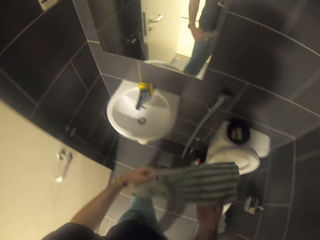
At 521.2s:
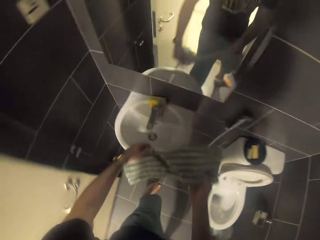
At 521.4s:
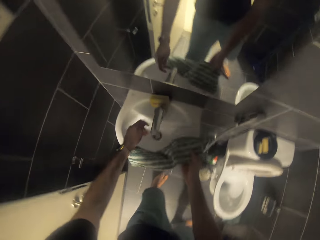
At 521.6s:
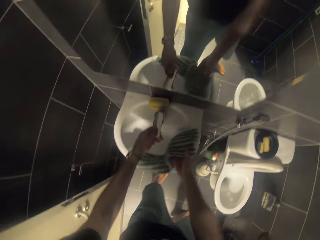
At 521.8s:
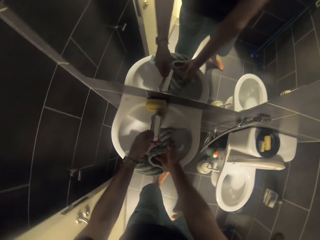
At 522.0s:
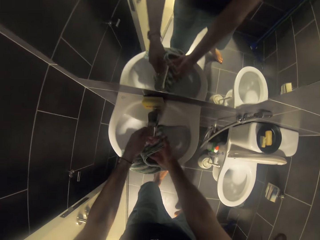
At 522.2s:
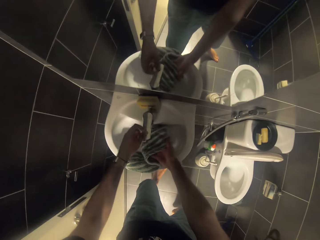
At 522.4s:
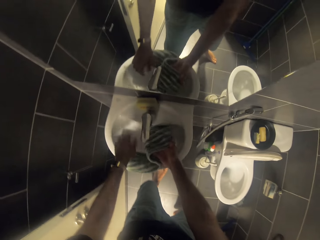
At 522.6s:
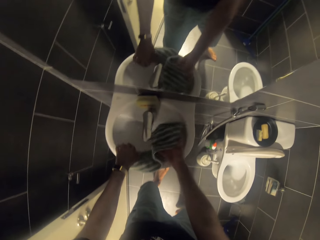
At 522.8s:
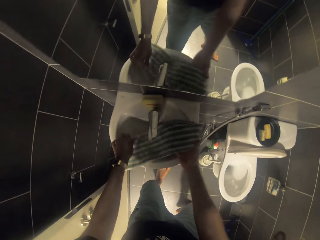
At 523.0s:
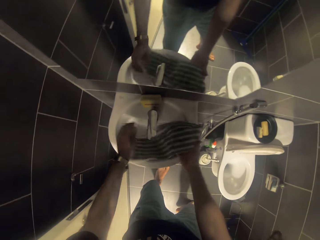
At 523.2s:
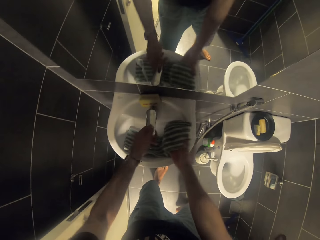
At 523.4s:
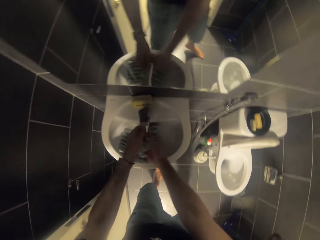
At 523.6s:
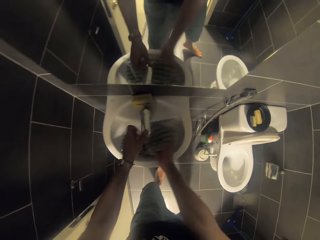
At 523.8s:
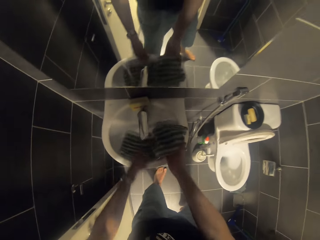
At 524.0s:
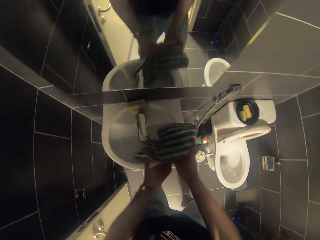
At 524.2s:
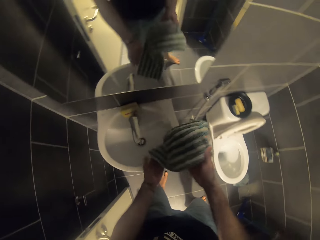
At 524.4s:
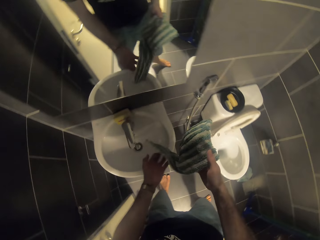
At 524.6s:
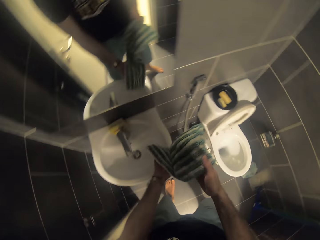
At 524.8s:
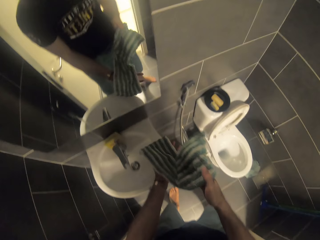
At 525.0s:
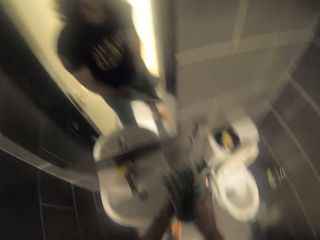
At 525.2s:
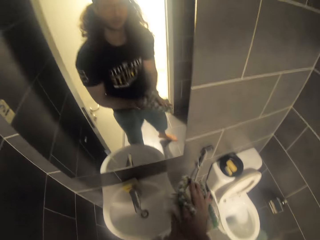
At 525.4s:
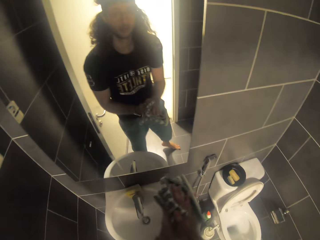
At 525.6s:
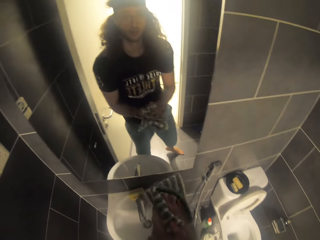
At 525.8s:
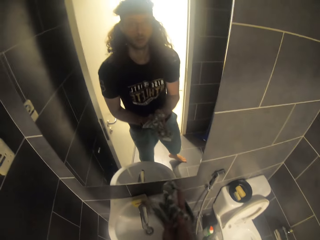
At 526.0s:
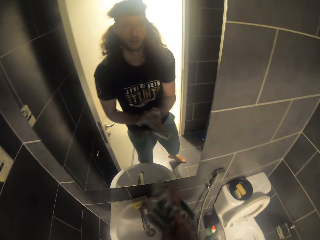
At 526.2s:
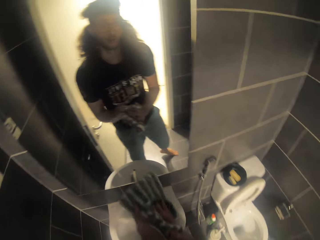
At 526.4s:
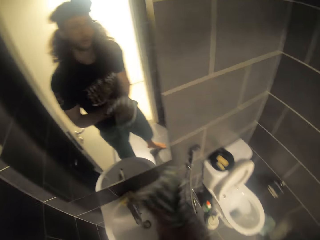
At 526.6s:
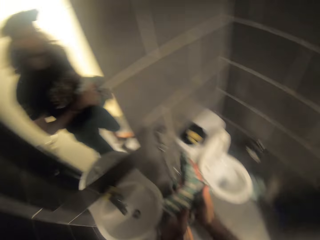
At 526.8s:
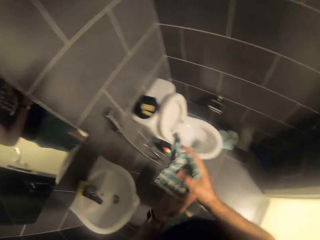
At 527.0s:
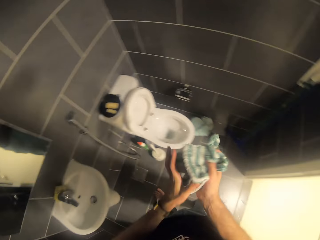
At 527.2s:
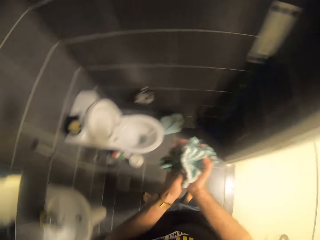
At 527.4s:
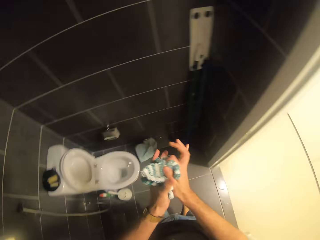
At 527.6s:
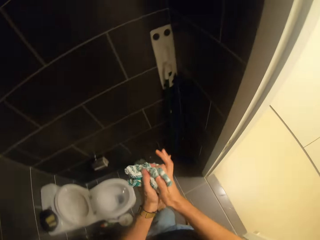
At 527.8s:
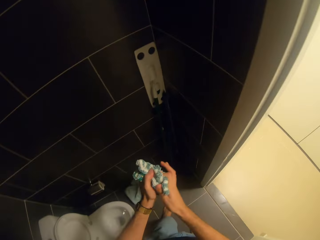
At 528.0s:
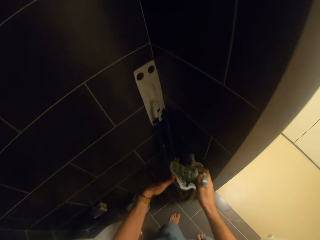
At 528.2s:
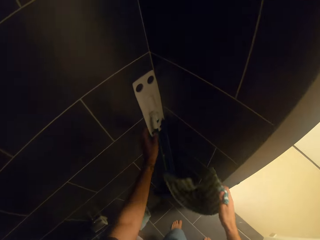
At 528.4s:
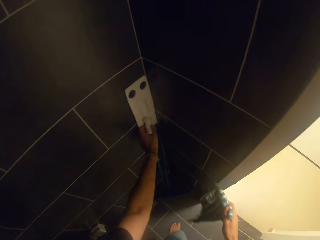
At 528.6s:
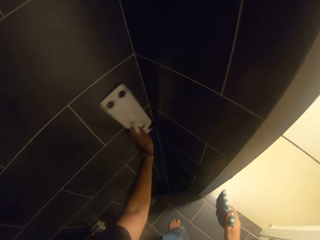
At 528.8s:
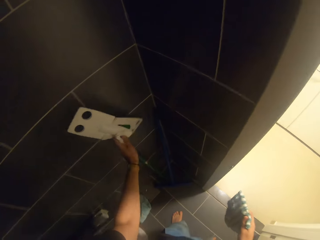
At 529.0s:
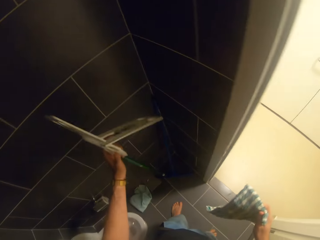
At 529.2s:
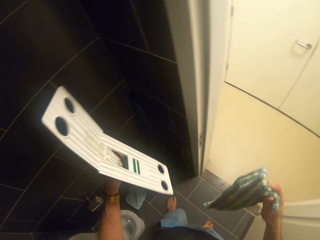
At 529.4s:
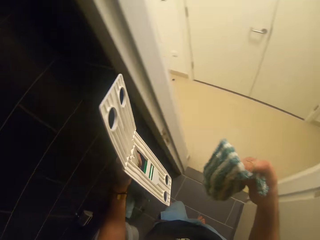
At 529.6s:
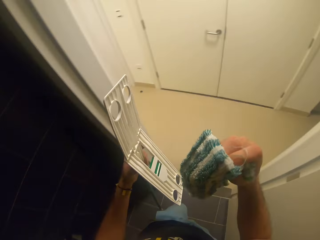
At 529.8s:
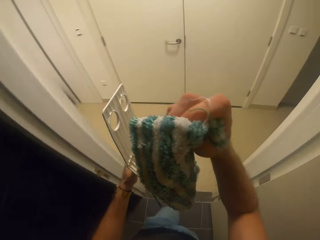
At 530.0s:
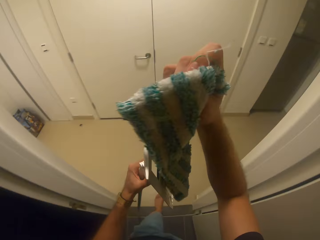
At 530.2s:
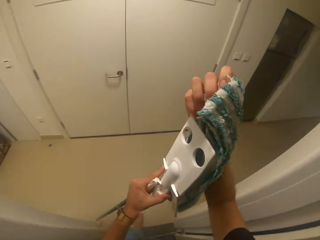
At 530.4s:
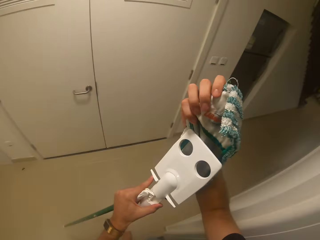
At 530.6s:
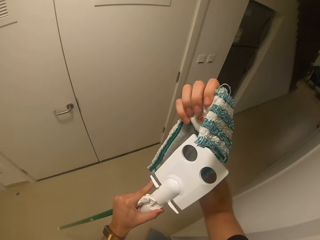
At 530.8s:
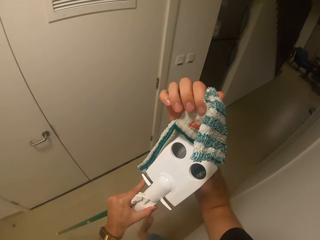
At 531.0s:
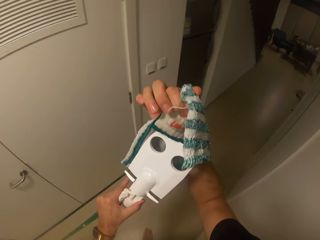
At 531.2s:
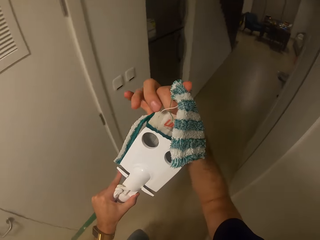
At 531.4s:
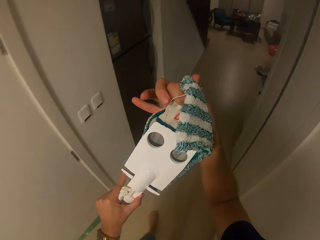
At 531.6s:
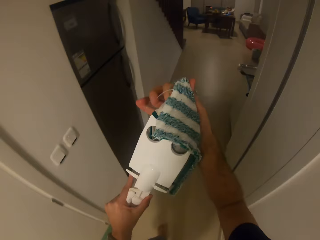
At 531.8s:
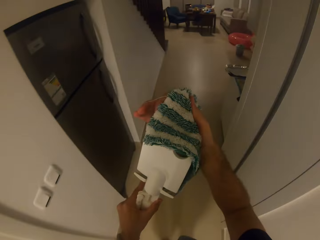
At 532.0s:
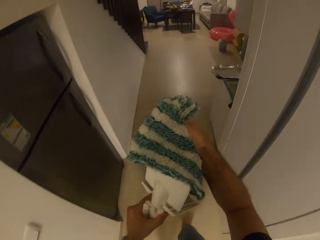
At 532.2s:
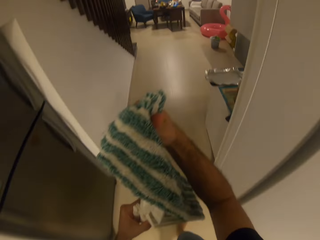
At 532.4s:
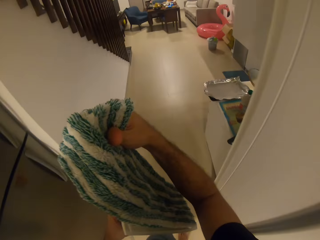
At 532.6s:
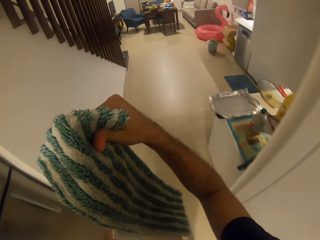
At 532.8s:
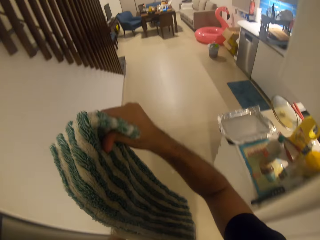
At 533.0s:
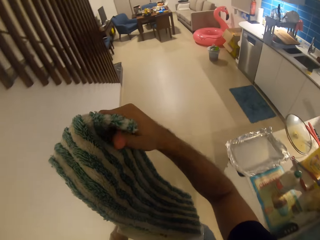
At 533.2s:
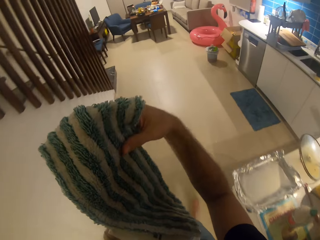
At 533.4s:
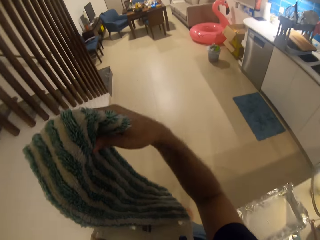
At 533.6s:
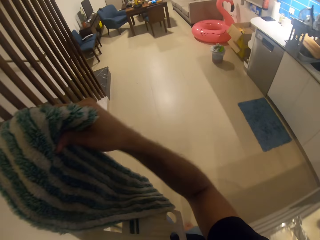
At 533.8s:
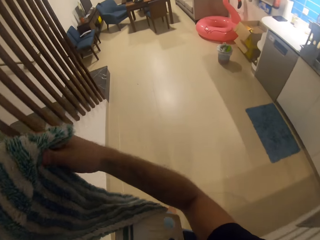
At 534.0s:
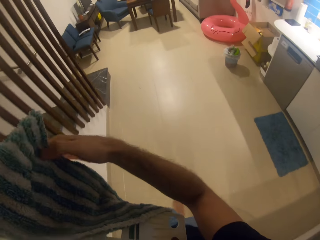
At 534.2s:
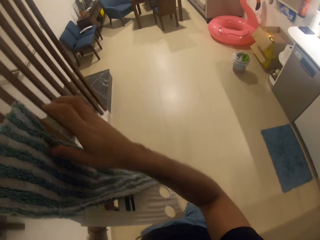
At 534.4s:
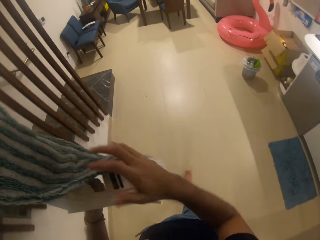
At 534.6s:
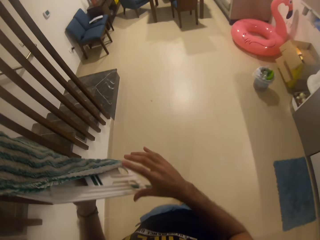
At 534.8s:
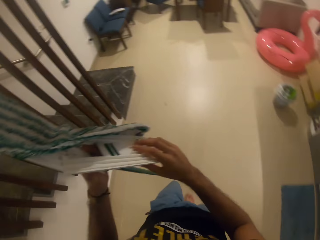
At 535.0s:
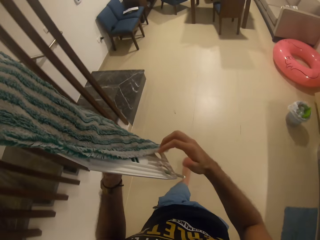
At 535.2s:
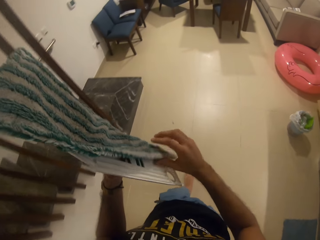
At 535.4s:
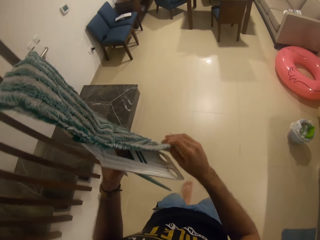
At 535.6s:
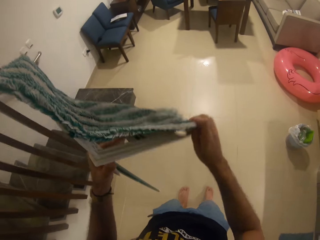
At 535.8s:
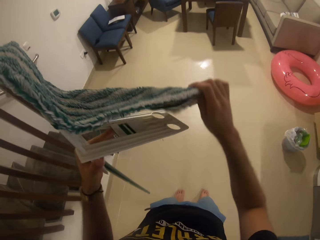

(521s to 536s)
The camera wearer puts the mop refill in the sink. They turn on the tap. They put the mop refill in water. They wipe the hands with the towel. They pick up the mop or duster holder. They fix the mop refill on the mop. They hold the duster on the duster holder. They walk around the house.

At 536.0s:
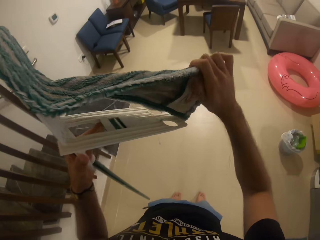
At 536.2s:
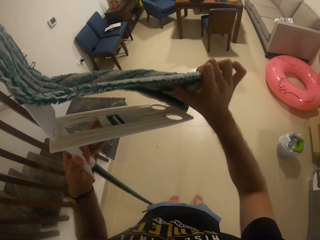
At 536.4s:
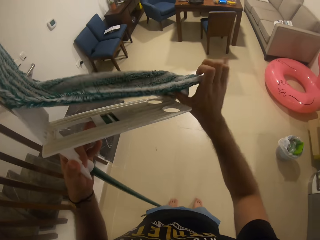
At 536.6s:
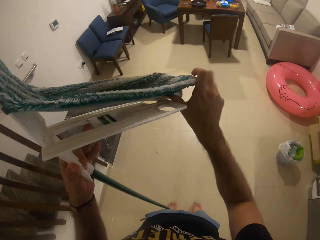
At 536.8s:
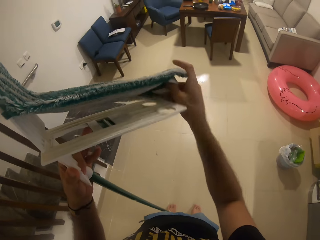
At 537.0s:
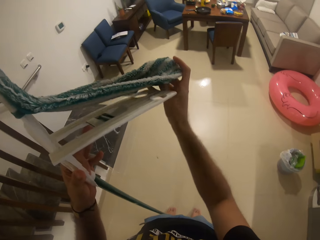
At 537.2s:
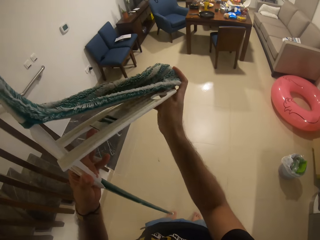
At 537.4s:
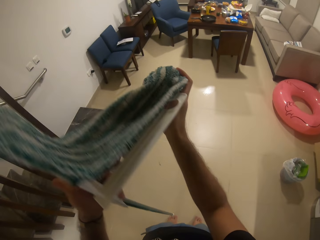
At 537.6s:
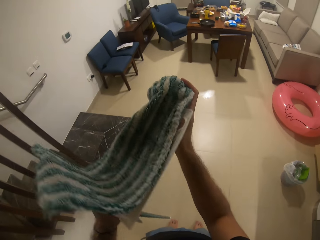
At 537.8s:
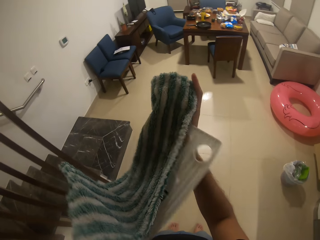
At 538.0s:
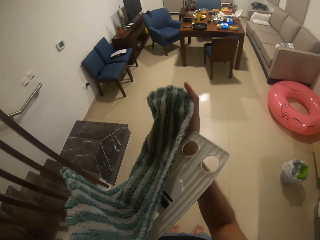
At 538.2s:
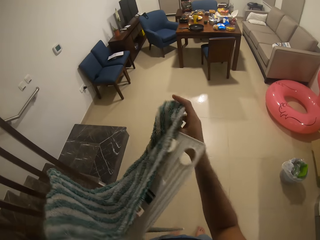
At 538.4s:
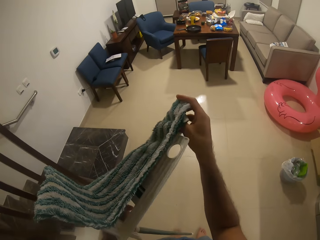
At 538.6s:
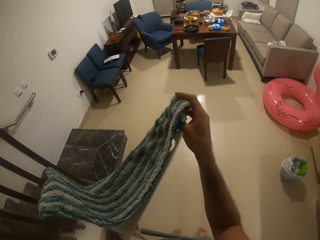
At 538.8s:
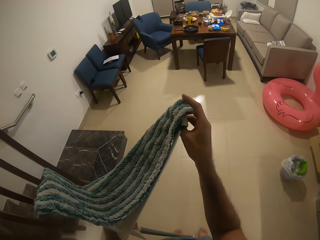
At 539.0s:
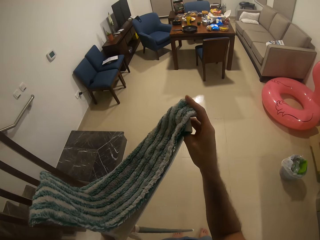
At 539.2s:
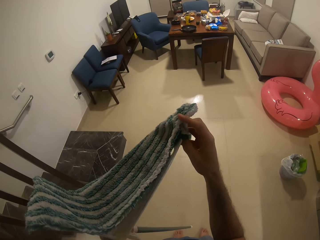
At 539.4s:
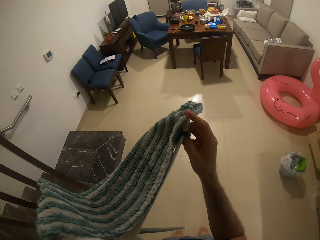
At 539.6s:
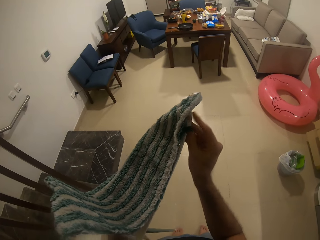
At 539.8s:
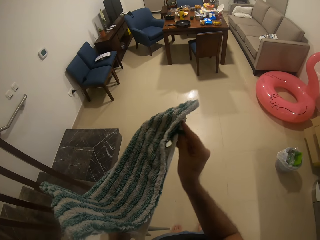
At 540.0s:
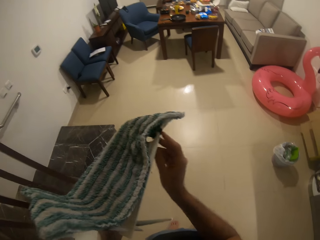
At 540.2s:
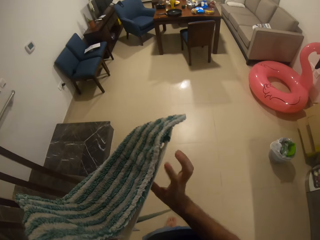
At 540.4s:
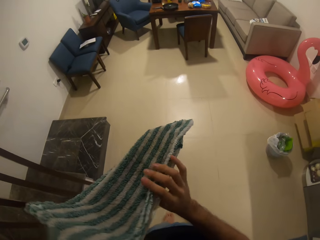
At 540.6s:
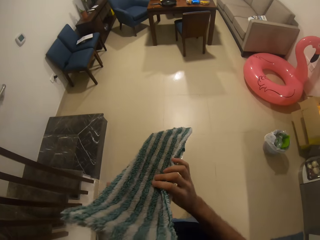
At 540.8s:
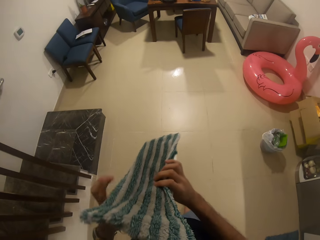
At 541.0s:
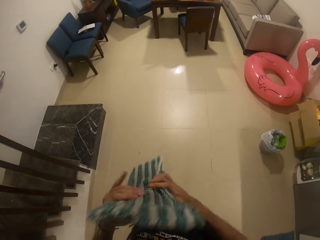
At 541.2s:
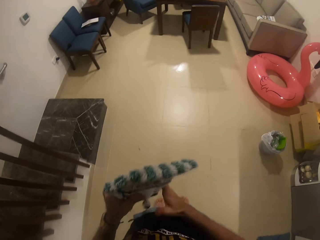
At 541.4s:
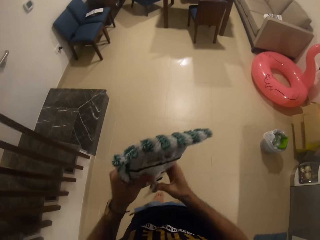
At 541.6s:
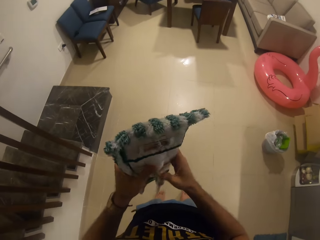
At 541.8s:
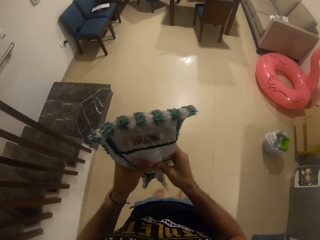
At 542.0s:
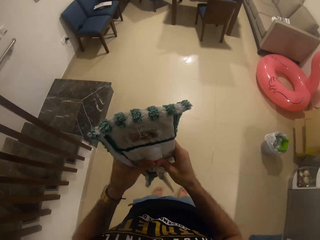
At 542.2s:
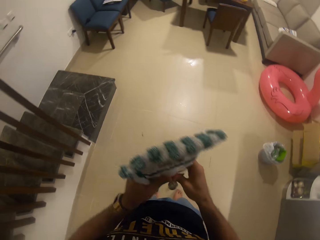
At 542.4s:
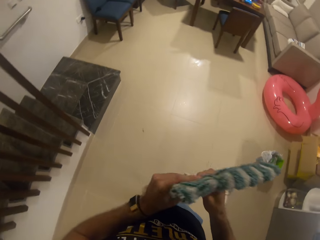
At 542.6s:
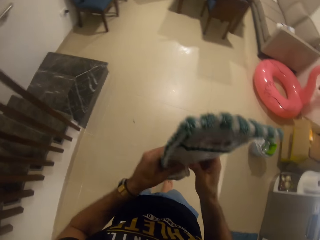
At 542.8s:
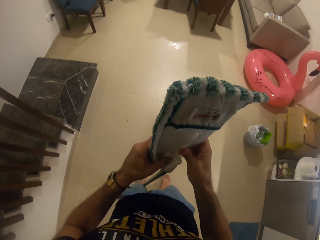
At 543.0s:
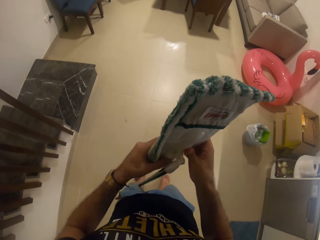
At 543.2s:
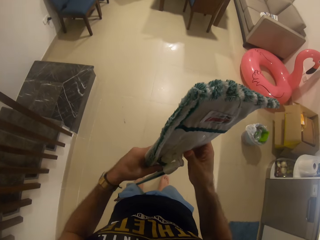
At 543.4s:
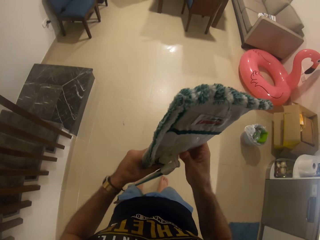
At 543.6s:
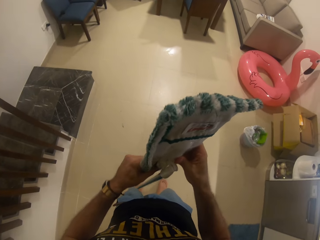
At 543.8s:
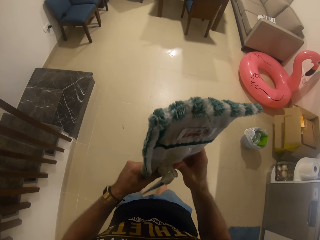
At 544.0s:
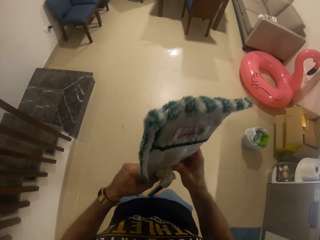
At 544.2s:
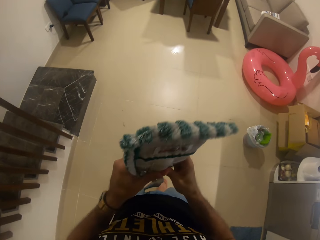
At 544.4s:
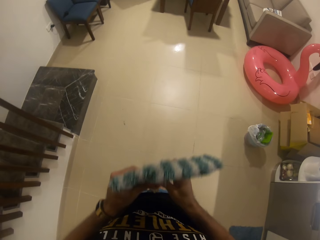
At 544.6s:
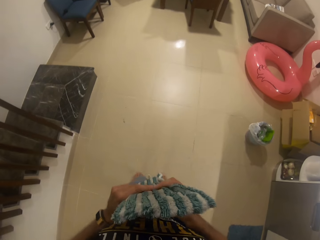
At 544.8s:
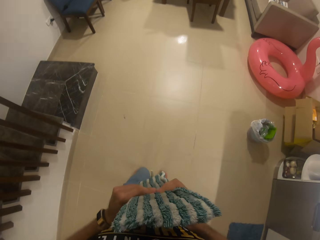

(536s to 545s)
The camera wearer fixes the duster on the duster holder.
